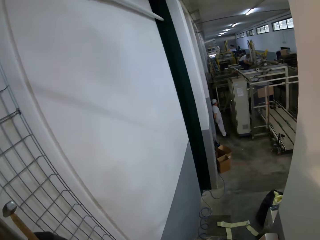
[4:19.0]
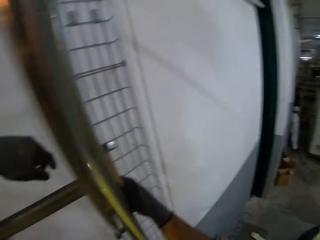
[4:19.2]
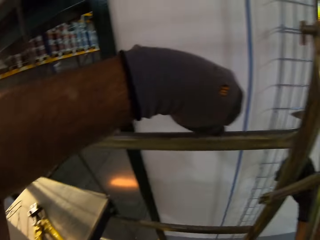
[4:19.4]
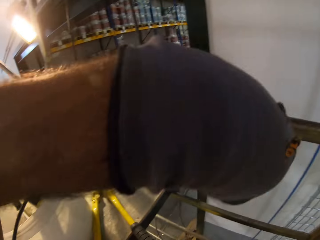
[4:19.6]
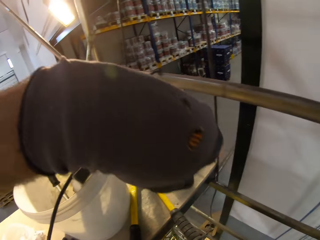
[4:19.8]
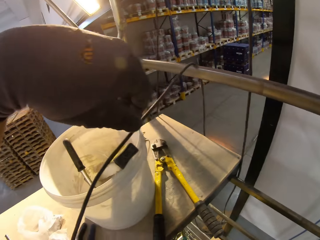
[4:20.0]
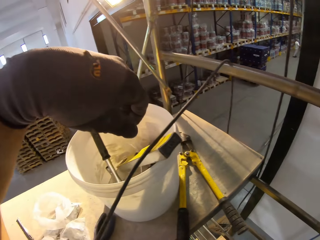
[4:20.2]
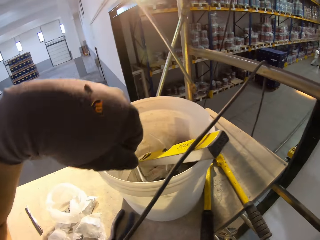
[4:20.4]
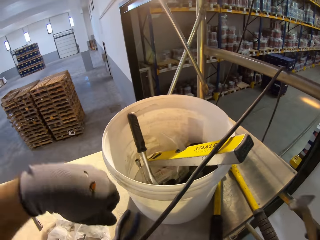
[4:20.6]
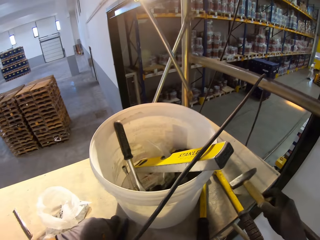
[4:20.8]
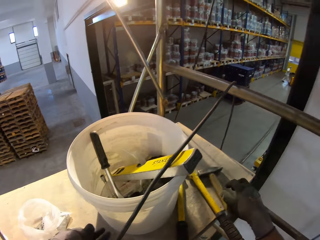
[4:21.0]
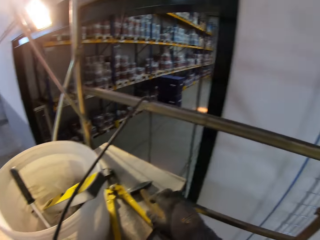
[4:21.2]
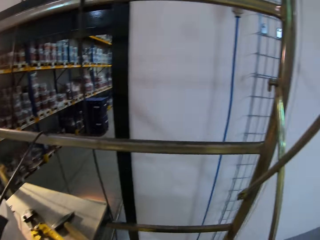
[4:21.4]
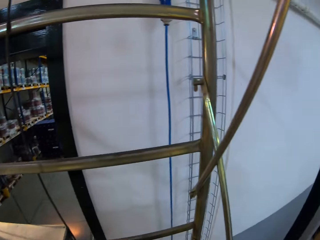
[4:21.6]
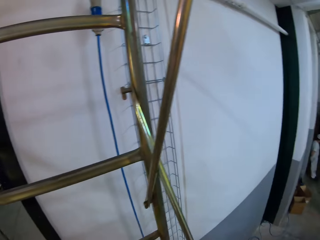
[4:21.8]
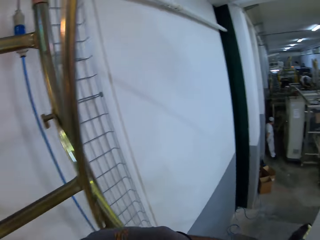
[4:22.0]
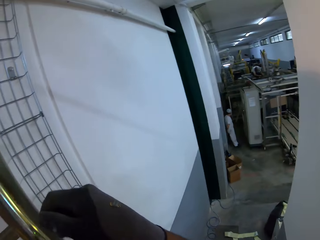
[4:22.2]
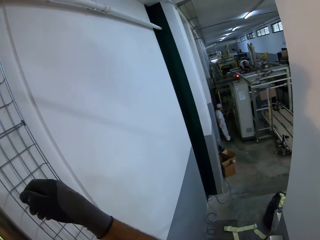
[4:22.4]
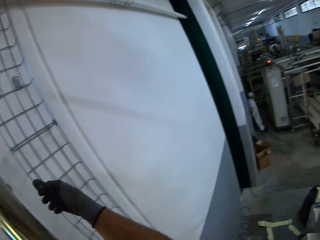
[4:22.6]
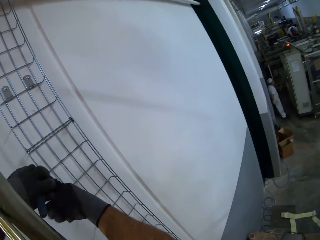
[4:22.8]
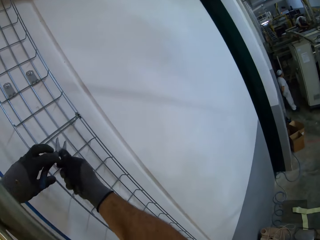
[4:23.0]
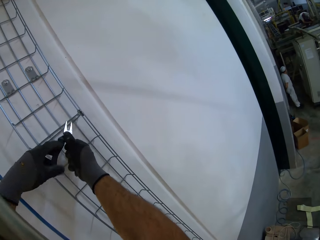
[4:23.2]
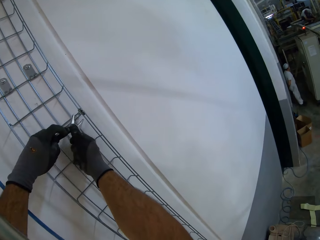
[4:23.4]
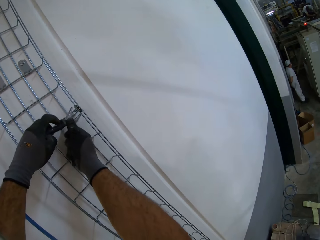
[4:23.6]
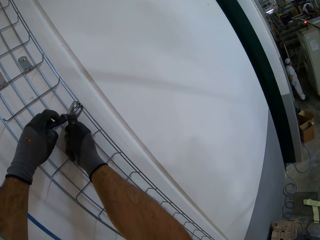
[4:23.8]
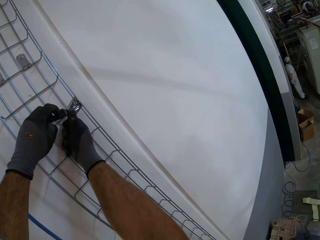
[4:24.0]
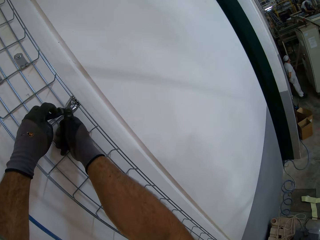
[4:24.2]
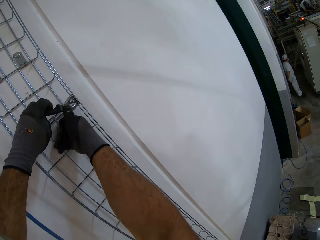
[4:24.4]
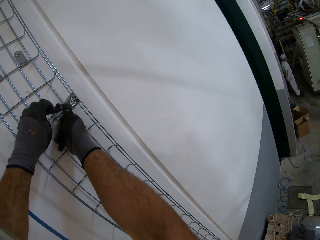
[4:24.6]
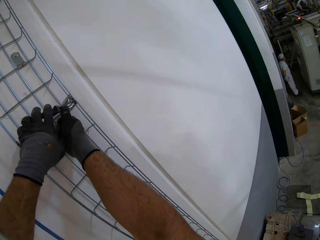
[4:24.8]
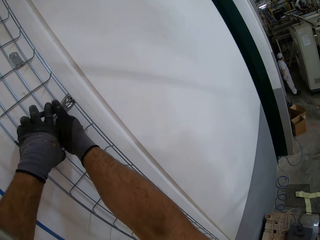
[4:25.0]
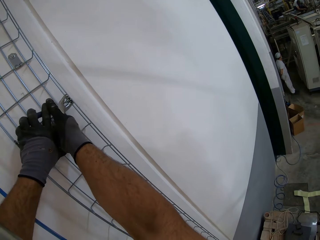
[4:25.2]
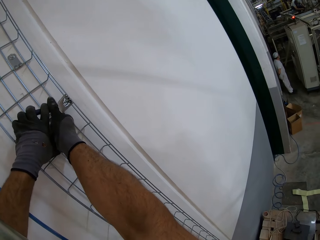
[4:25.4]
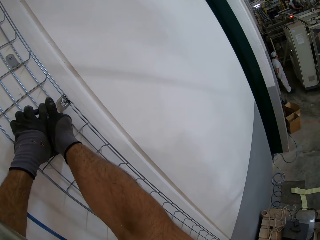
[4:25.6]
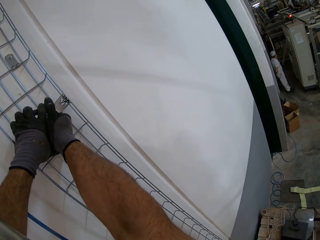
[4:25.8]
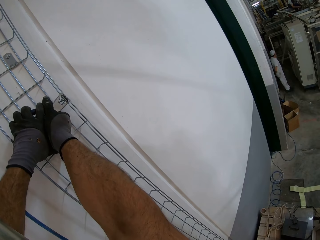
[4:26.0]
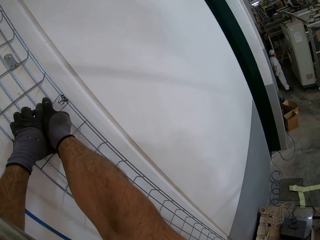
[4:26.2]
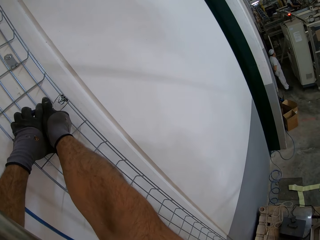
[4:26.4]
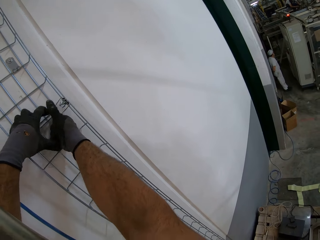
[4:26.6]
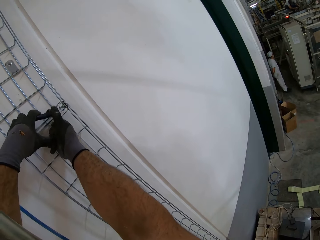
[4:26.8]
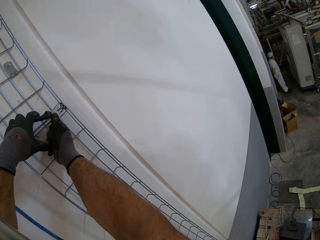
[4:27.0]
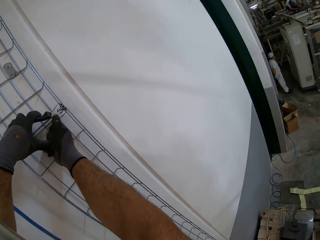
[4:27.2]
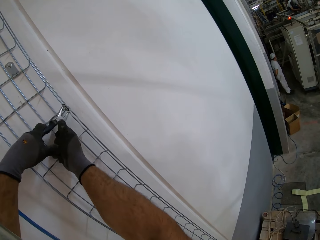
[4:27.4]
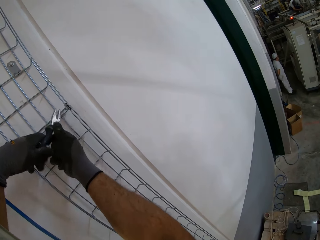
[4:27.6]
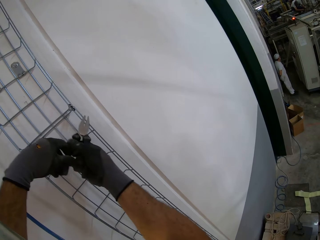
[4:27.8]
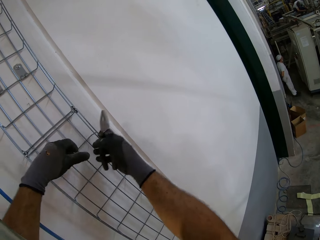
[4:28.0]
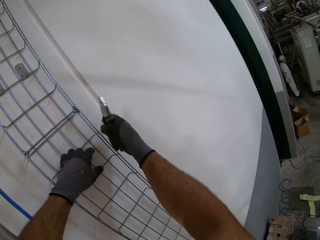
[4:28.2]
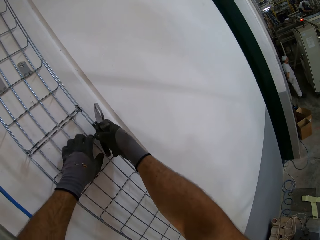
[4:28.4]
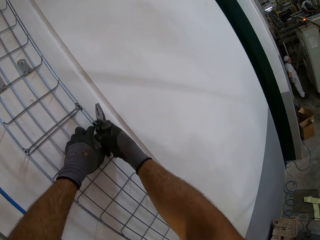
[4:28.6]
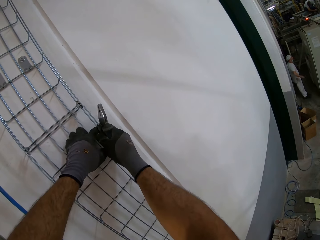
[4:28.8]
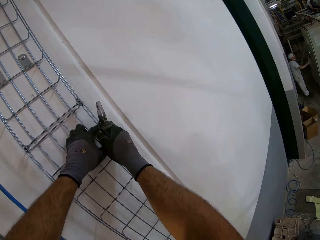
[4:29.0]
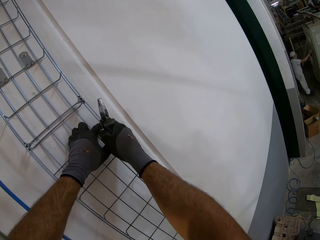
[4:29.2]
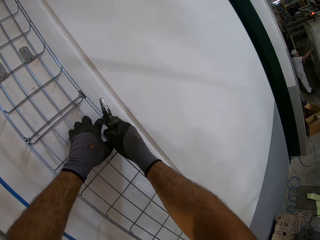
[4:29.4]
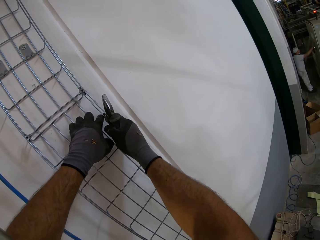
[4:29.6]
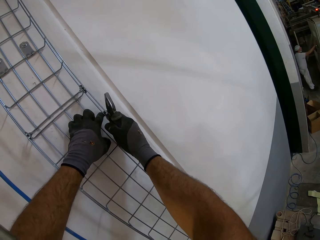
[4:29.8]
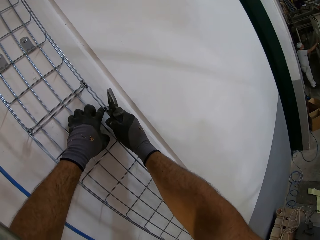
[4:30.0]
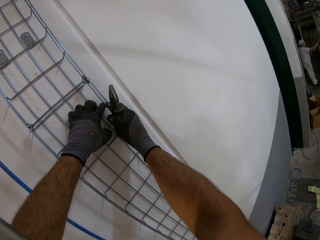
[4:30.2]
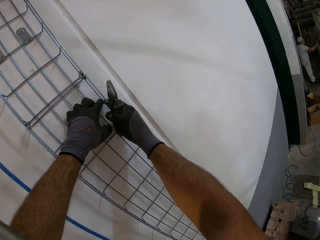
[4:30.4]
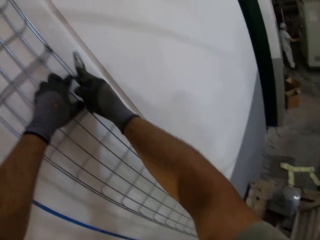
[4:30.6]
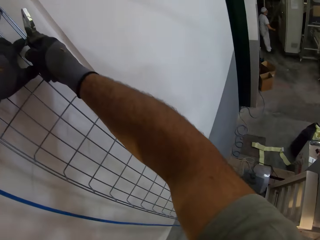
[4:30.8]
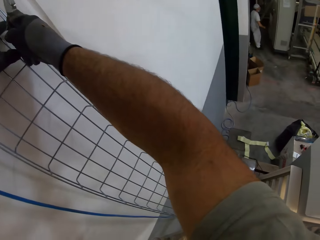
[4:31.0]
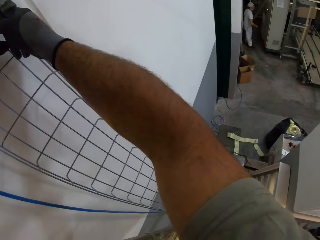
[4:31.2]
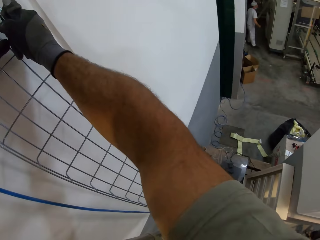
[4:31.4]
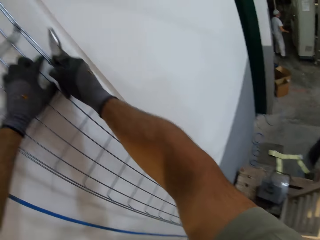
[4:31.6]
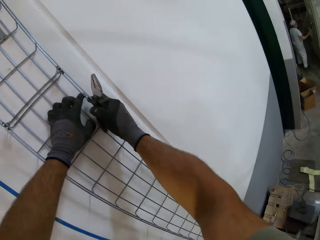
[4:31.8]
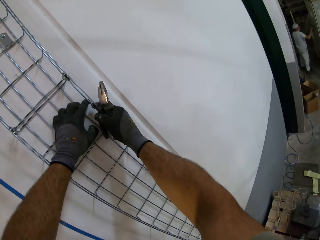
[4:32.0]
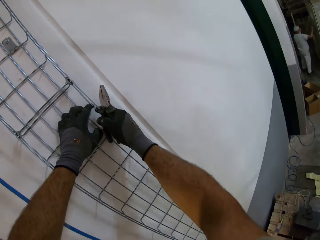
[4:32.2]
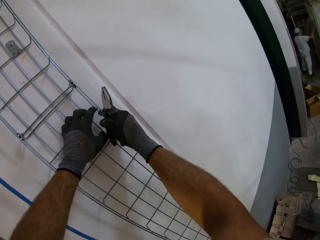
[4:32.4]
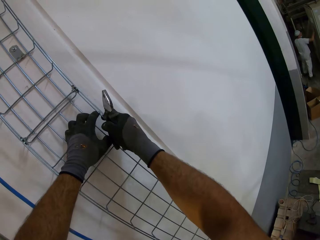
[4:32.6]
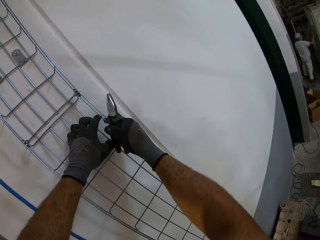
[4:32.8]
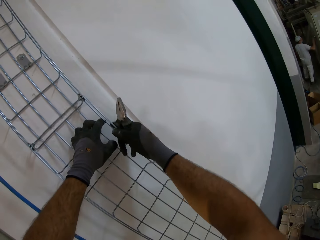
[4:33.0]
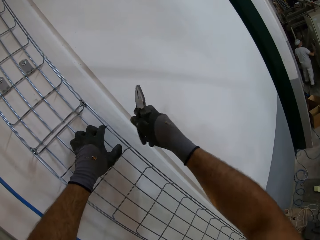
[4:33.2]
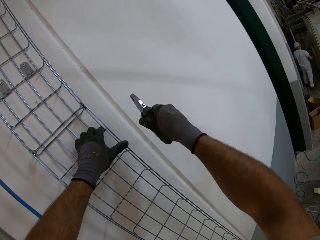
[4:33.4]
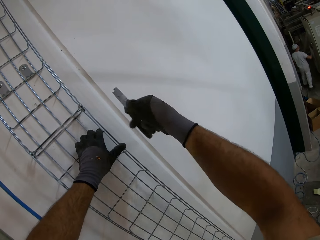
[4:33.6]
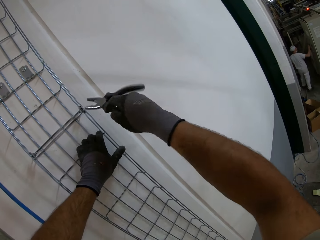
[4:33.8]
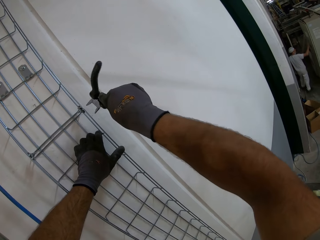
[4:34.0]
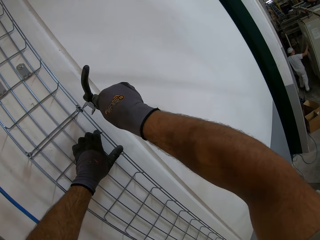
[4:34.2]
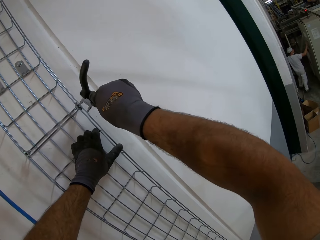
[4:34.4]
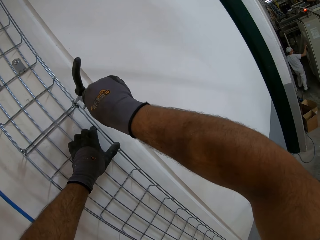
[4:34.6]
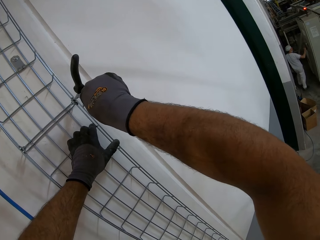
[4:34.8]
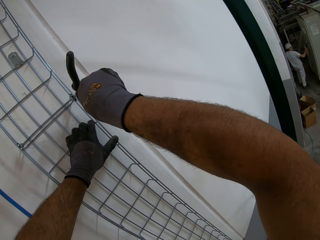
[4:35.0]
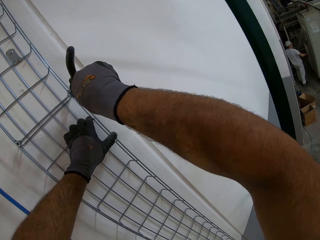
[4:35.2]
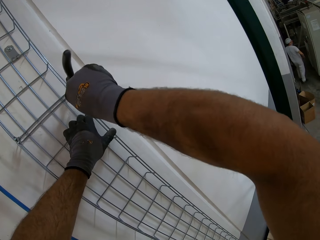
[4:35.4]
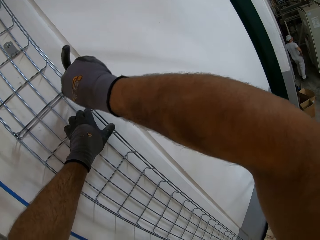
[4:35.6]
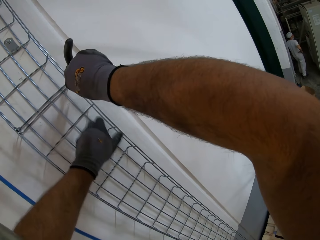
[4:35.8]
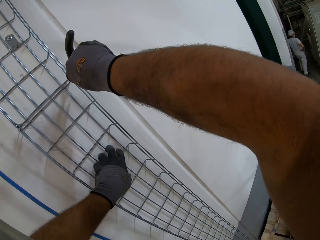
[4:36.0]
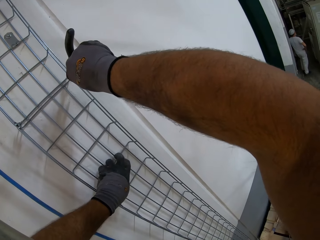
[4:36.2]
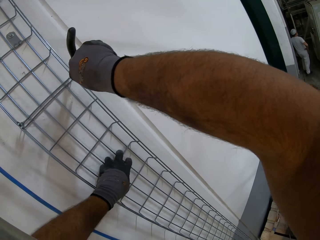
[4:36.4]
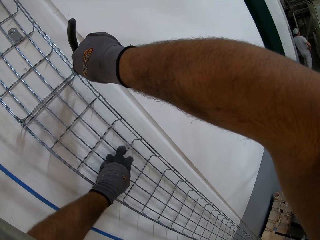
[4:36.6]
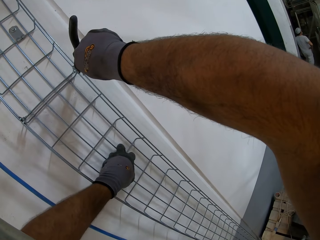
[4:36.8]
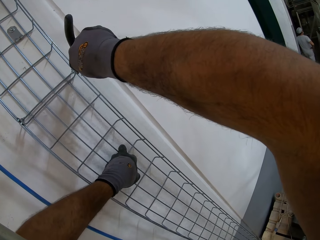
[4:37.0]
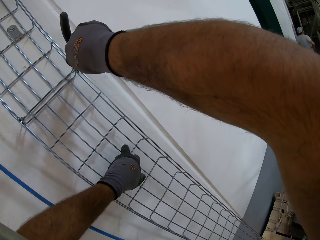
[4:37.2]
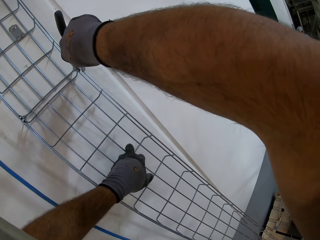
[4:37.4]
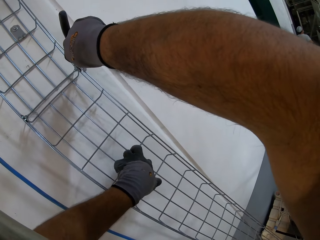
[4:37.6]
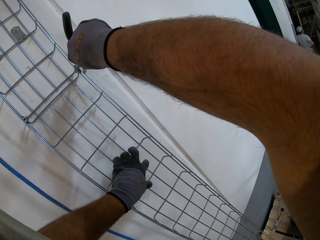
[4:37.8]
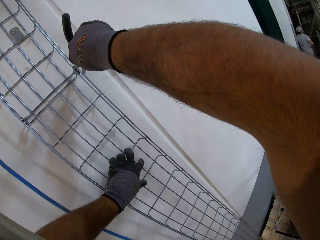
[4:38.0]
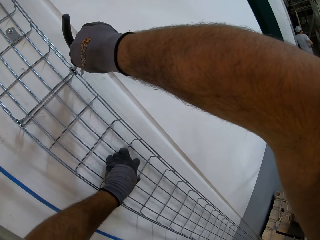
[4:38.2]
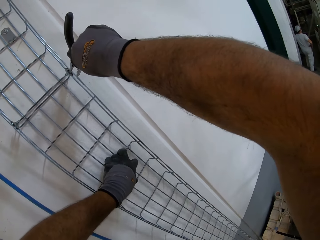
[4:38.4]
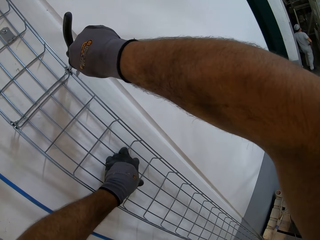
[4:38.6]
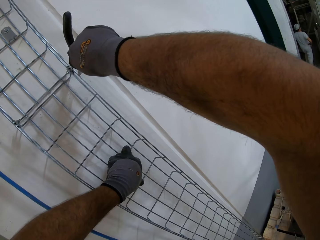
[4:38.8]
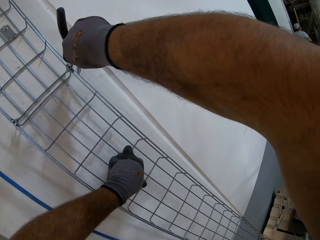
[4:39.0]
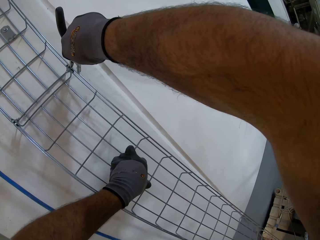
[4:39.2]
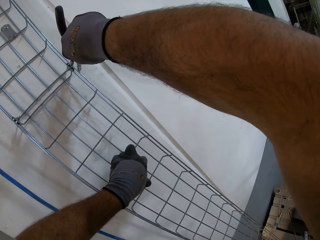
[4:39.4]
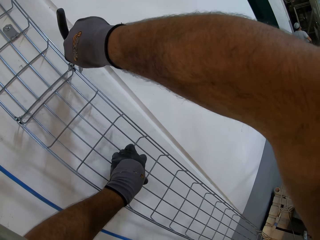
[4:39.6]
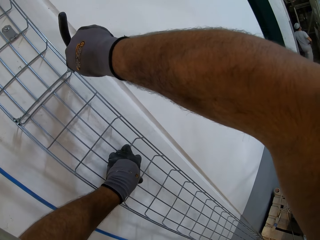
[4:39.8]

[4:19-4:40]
The camera wearer puts down the hammer. They tighten the wire holder with the pliers. They touch the wire. They tighten the wire with the pliers.
